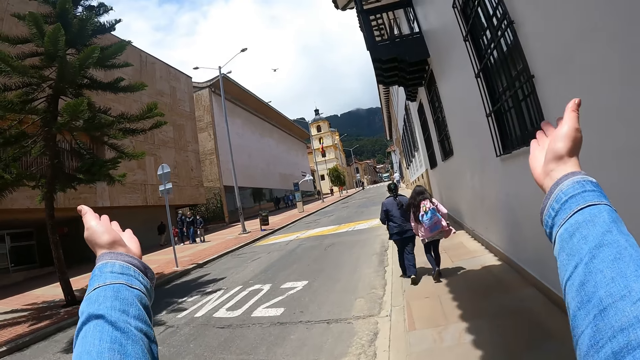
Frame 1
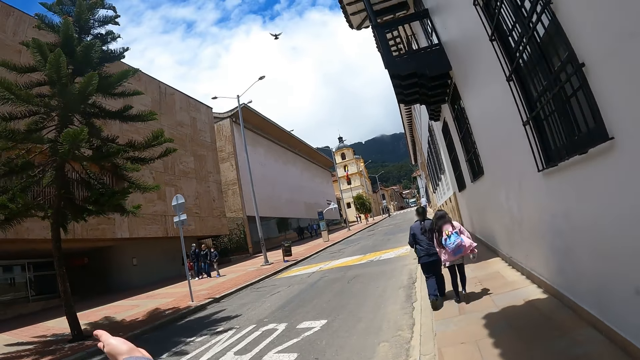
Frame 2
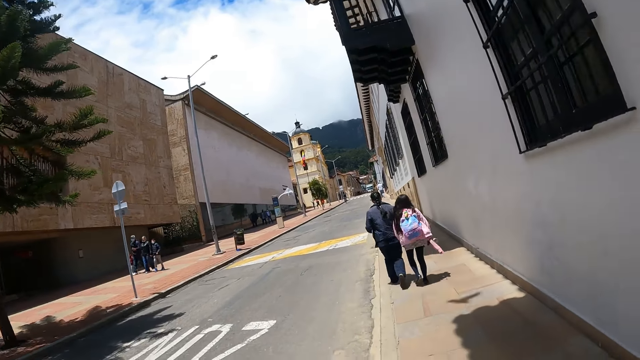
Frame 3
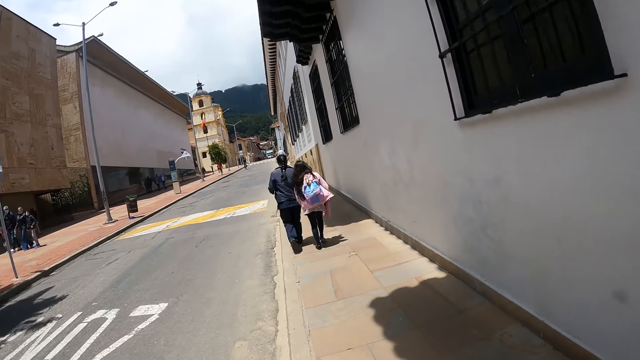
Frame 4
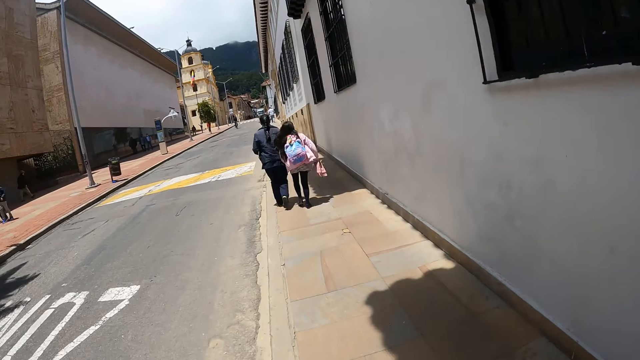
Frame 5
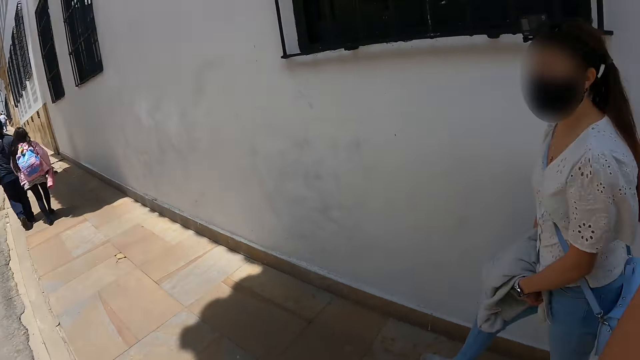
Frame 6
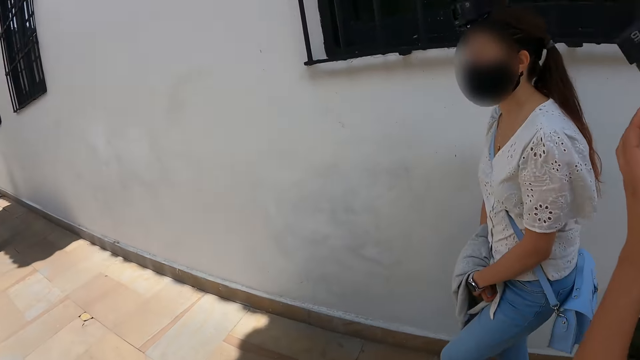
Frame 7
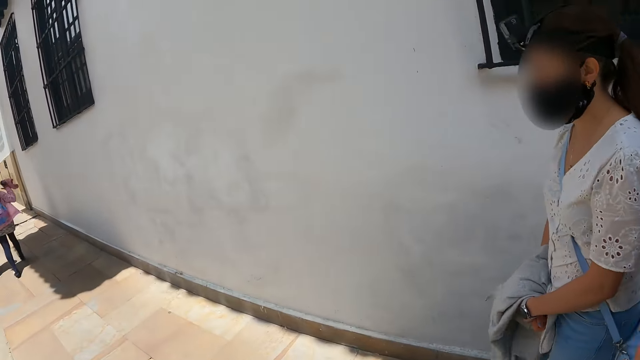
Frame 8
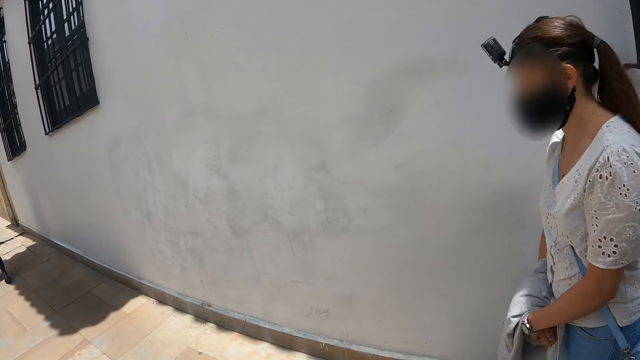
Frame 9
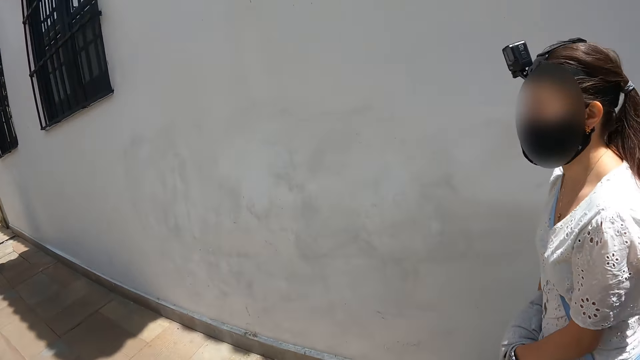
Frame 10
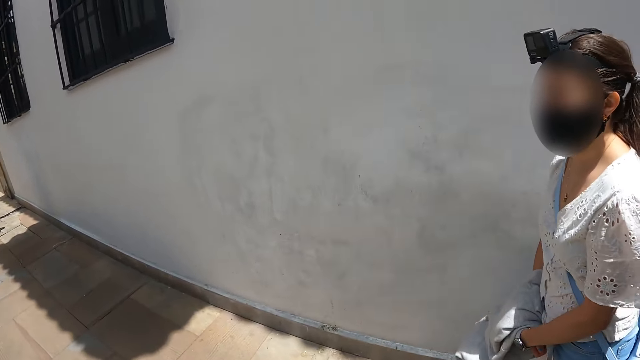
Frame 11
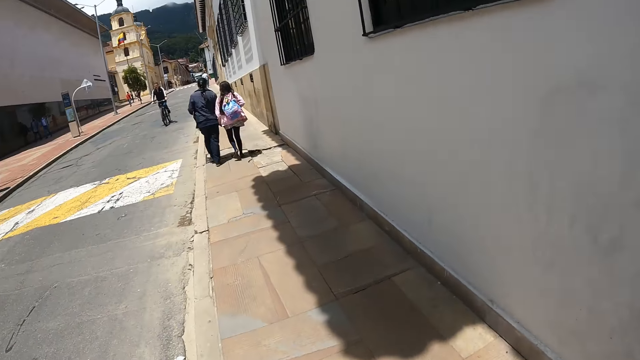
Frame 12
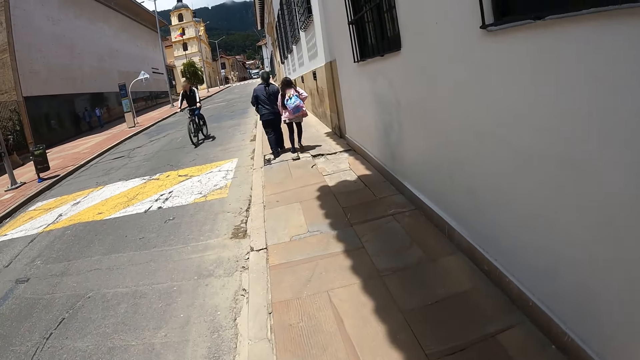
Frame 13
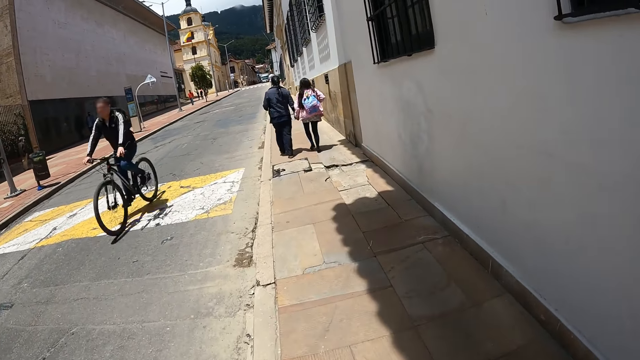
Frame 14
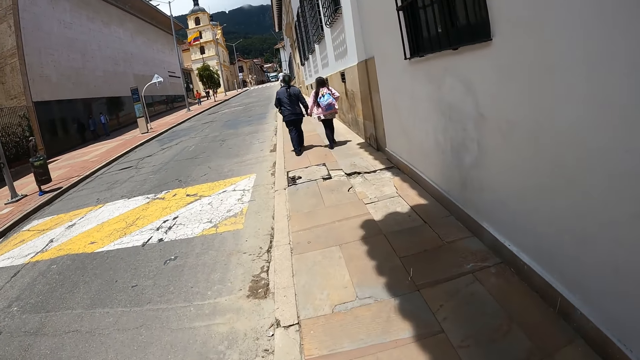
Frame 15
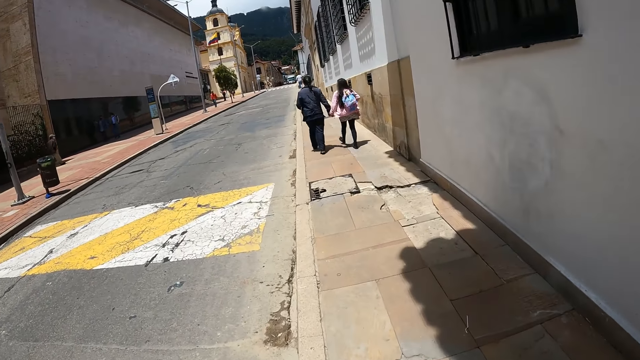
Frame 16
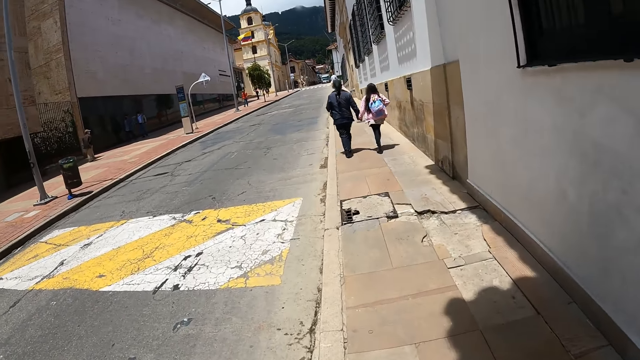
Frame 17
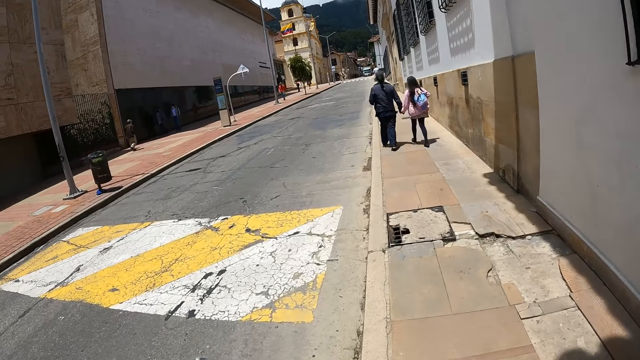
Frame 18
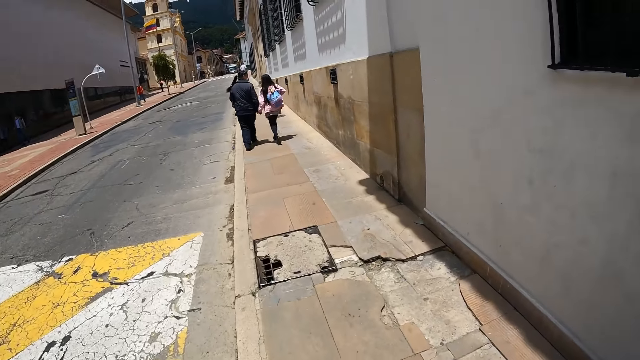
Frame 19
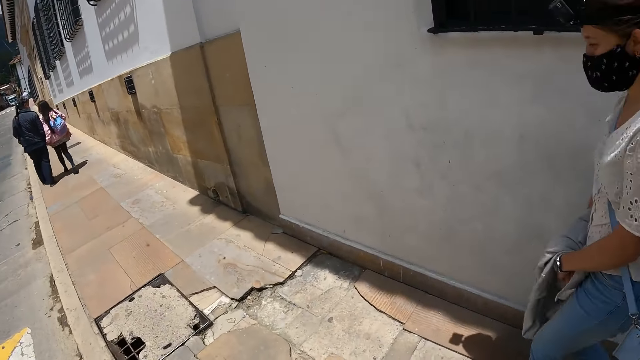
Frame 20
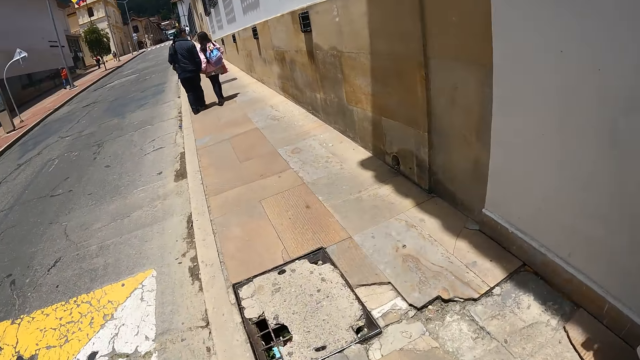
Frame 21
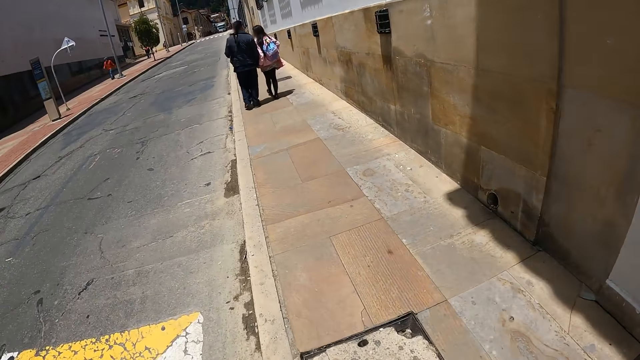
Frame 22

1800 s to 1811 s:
The camera wearer points towards the front. They stare at two women. They walk along the road.

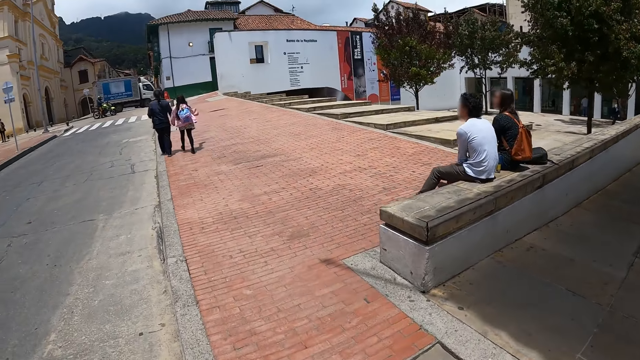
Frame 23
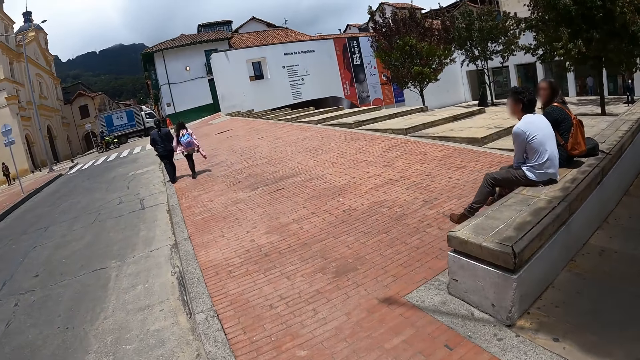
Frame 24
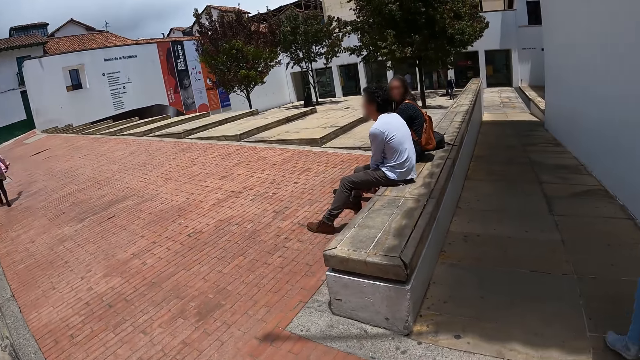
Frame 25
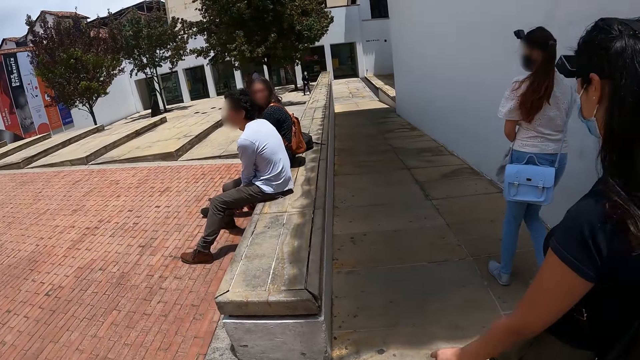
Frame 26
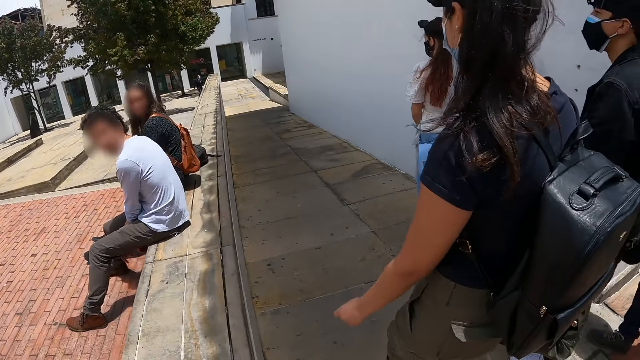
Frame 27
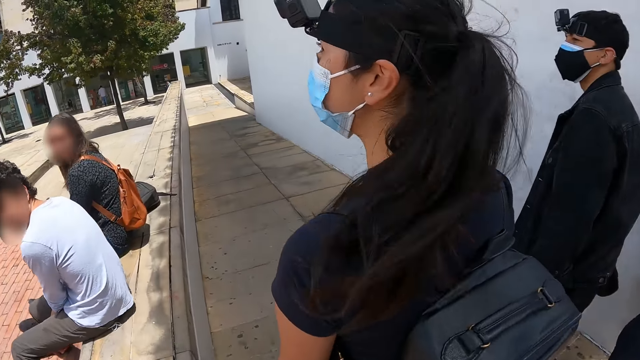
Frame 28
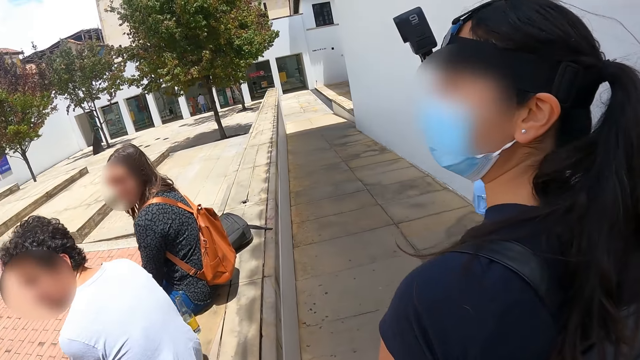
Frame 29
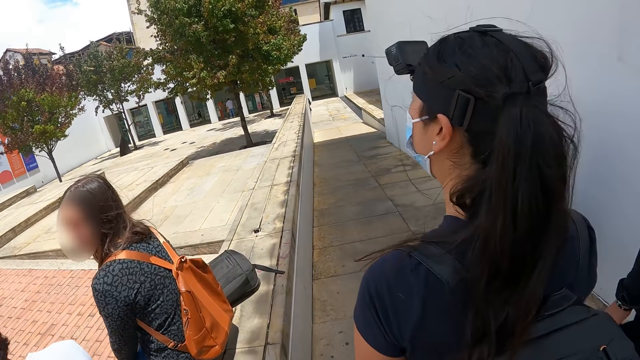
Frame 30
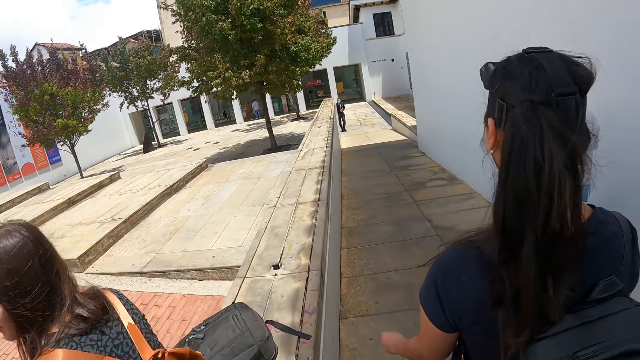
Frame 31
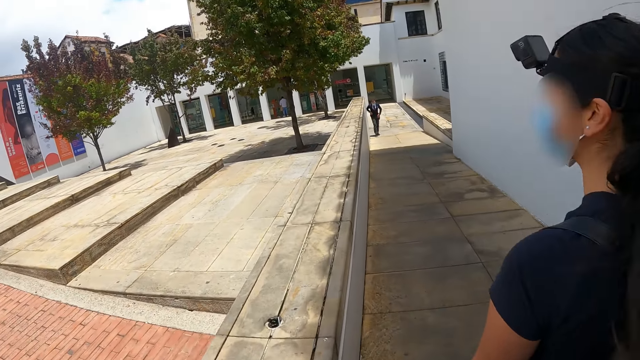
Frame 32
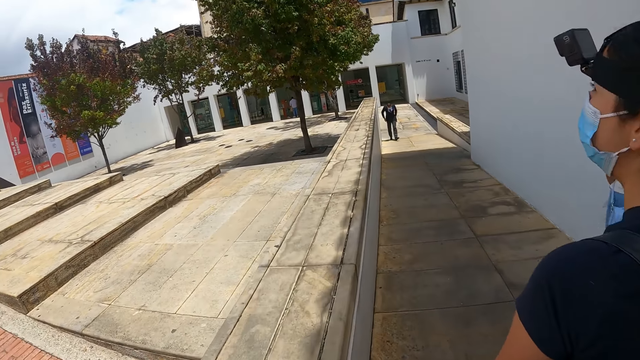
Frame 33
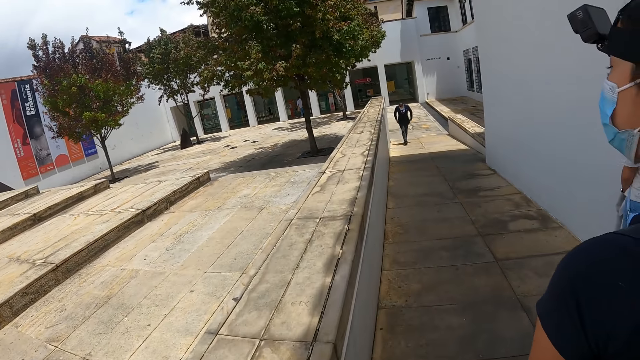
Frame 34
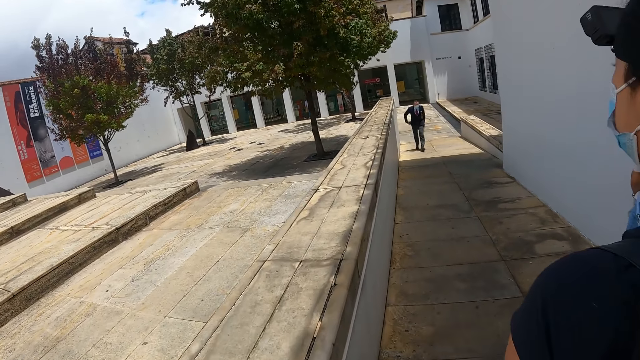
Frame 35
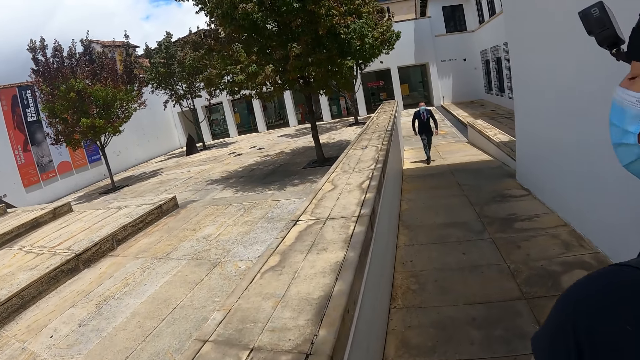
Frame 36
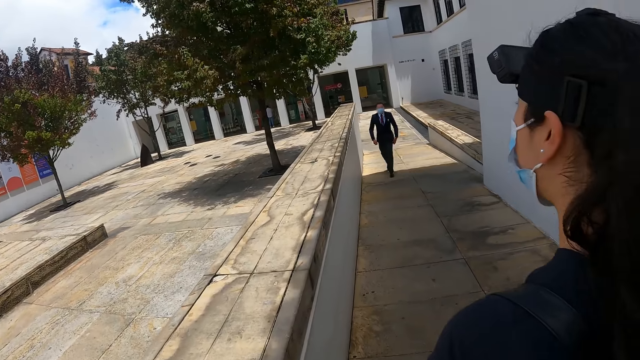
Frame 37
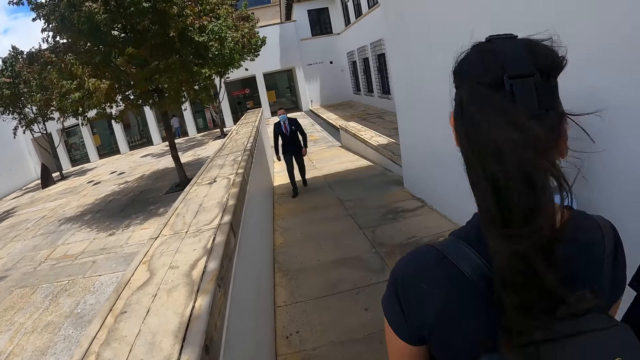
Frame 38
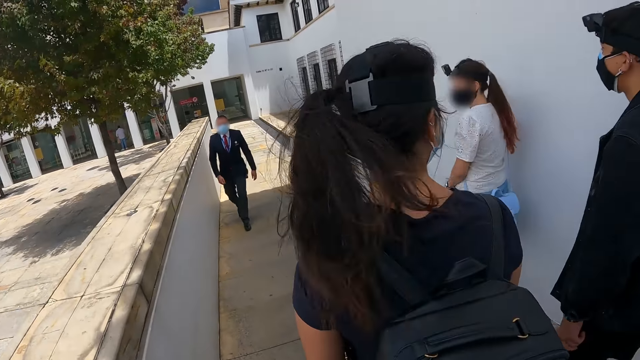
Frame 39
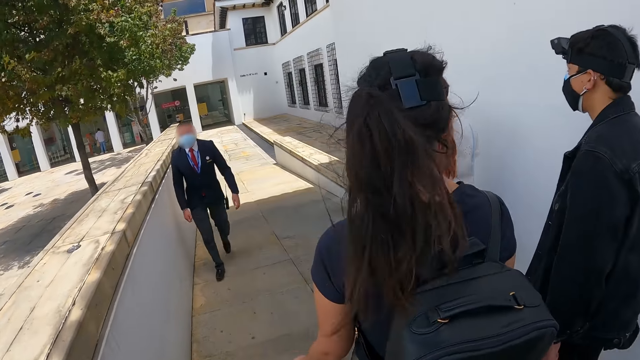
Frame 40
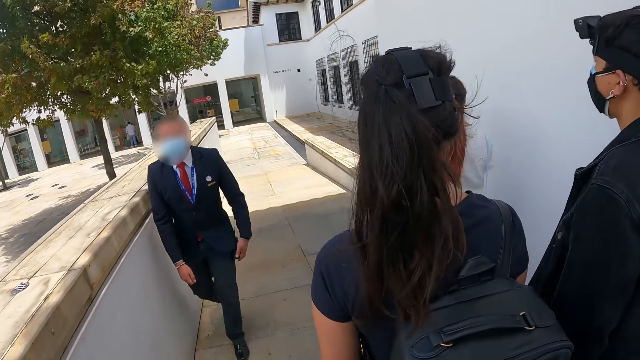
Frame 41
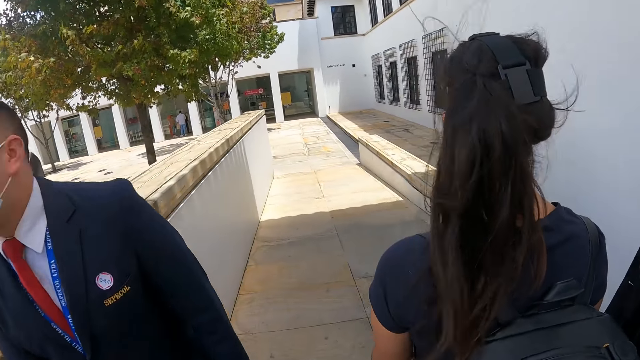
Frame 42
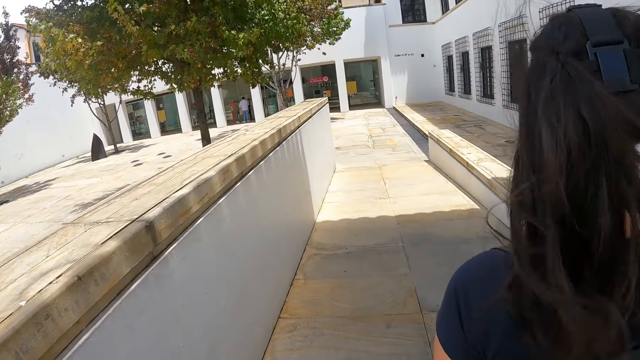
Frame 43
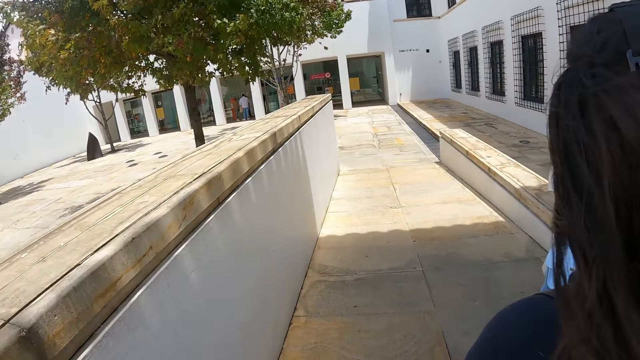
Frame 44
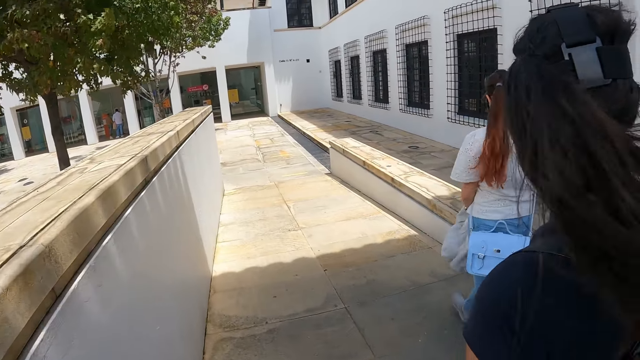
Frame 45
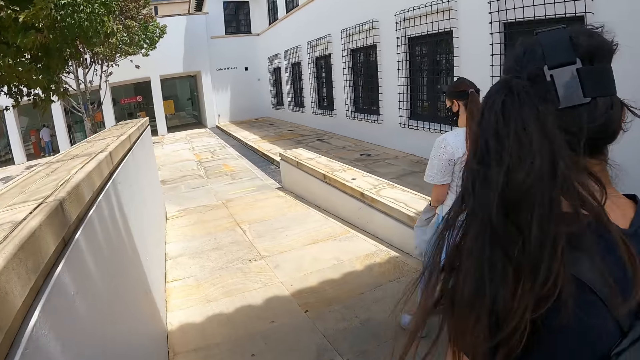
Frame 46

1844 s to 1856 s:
The camera wearer turns to the right with a woman and another woman.
